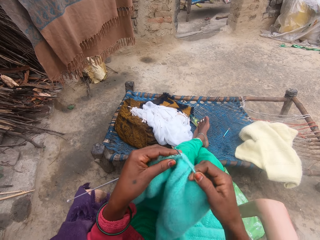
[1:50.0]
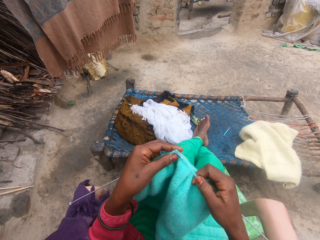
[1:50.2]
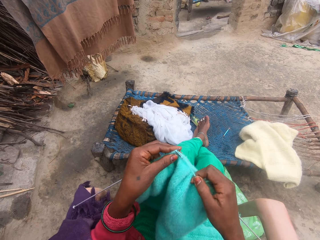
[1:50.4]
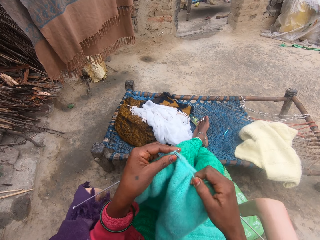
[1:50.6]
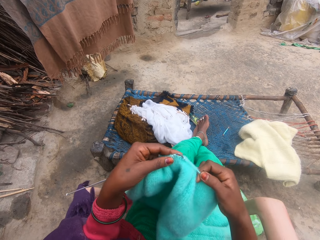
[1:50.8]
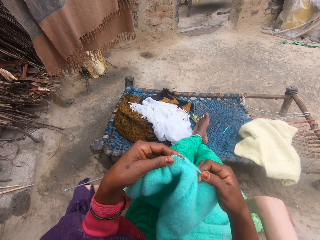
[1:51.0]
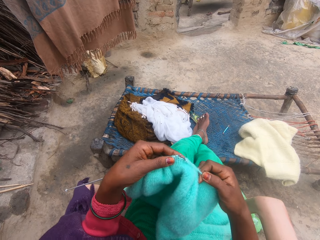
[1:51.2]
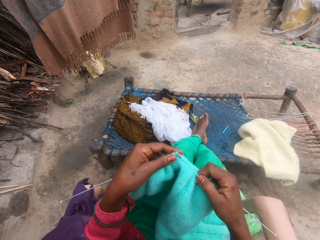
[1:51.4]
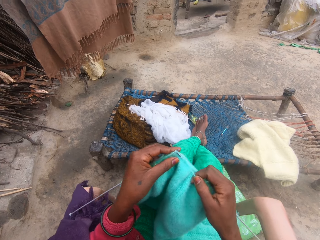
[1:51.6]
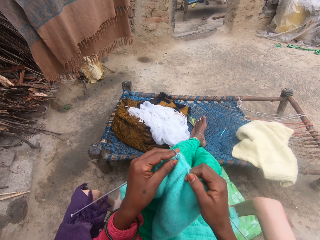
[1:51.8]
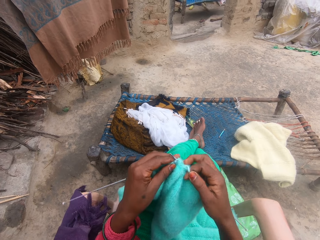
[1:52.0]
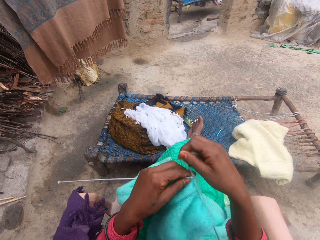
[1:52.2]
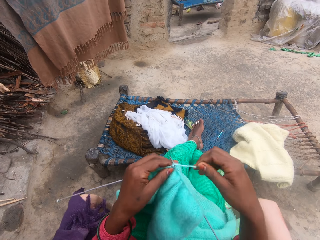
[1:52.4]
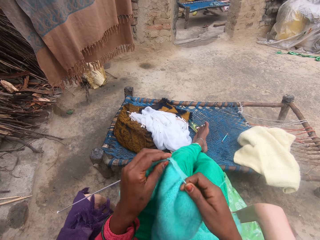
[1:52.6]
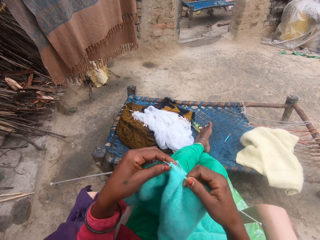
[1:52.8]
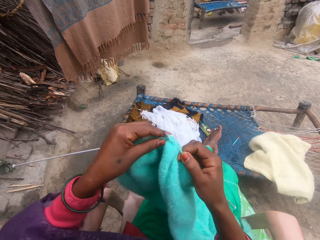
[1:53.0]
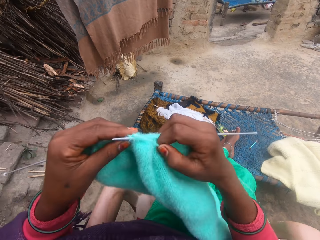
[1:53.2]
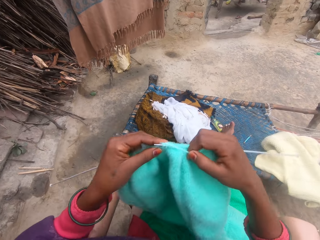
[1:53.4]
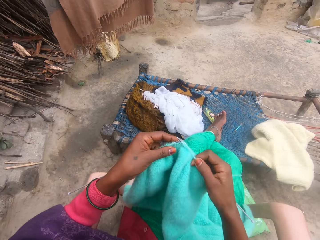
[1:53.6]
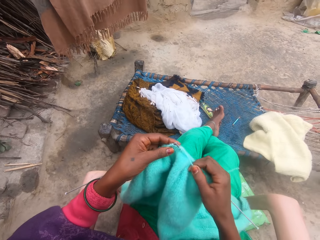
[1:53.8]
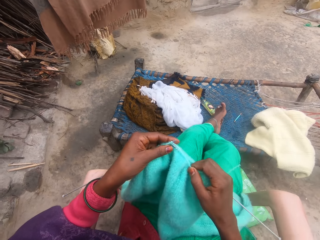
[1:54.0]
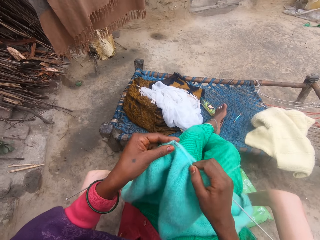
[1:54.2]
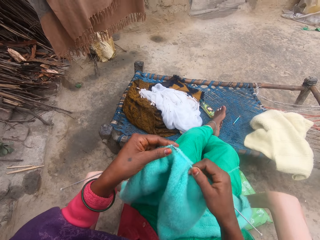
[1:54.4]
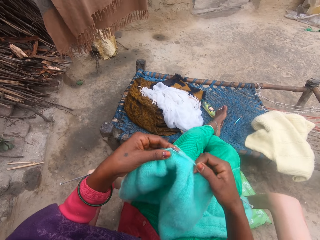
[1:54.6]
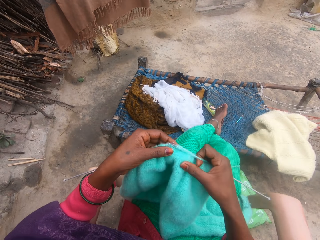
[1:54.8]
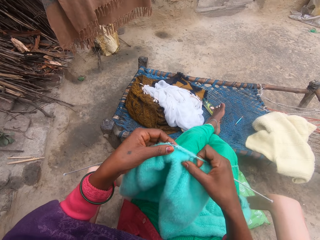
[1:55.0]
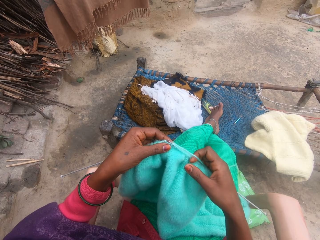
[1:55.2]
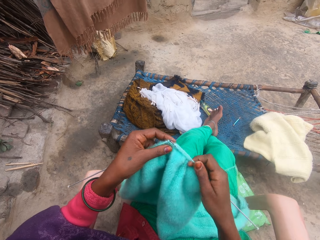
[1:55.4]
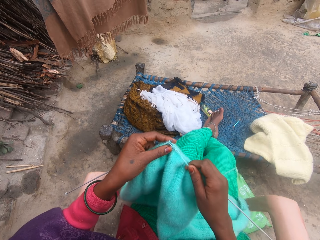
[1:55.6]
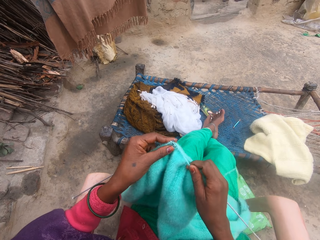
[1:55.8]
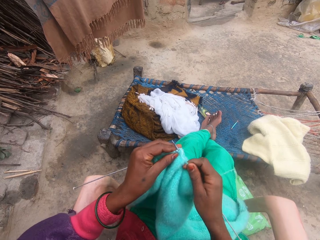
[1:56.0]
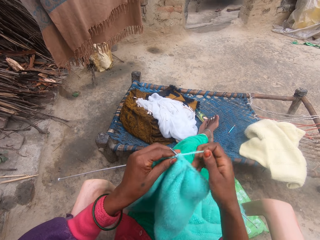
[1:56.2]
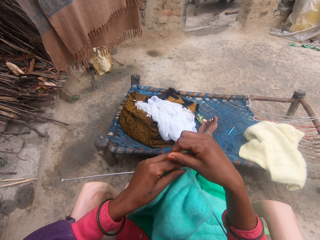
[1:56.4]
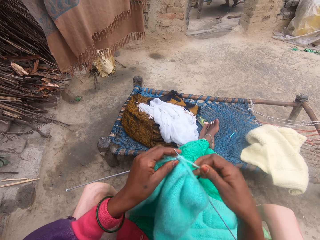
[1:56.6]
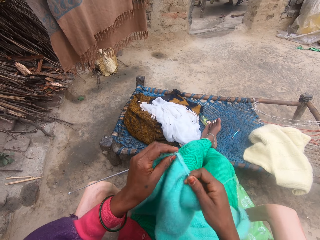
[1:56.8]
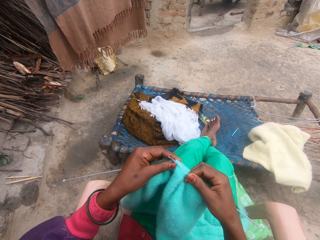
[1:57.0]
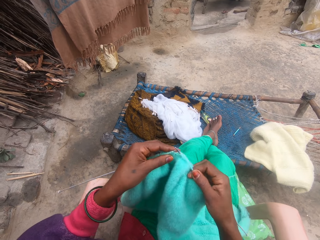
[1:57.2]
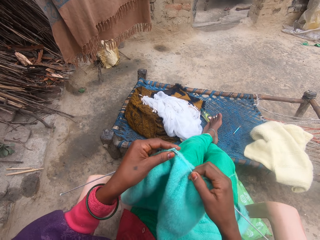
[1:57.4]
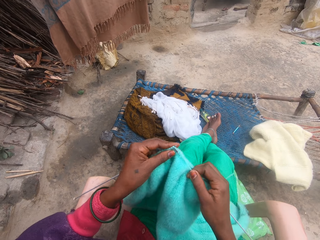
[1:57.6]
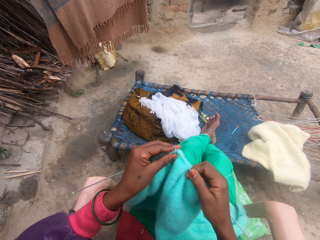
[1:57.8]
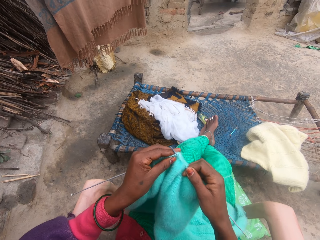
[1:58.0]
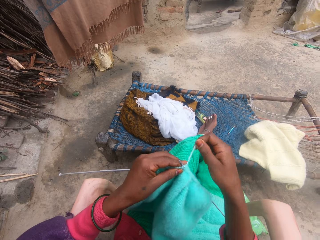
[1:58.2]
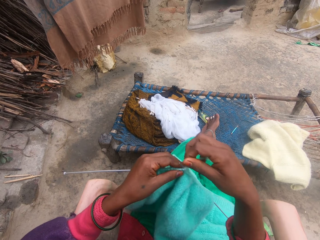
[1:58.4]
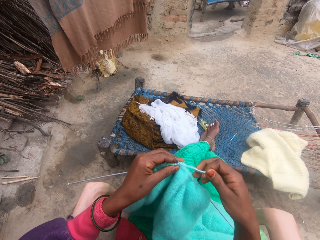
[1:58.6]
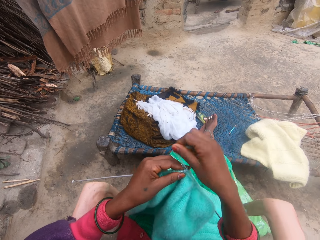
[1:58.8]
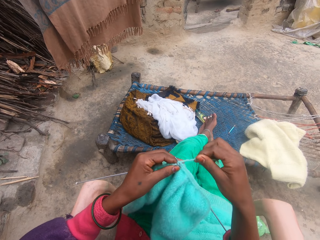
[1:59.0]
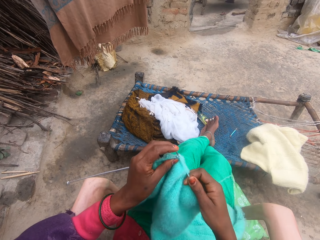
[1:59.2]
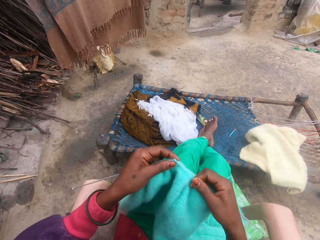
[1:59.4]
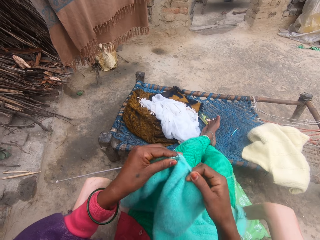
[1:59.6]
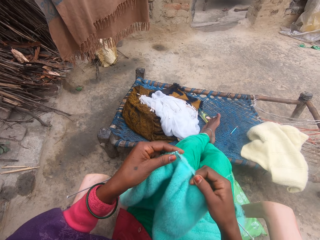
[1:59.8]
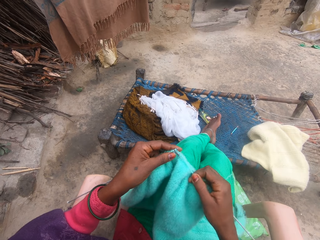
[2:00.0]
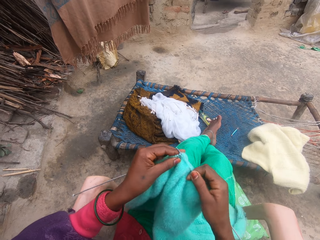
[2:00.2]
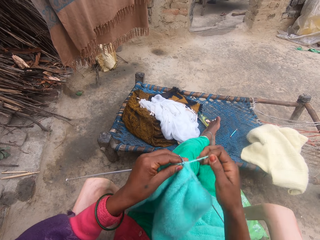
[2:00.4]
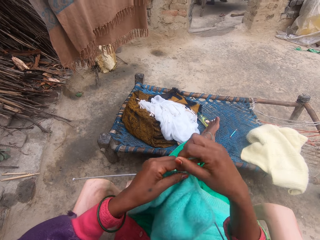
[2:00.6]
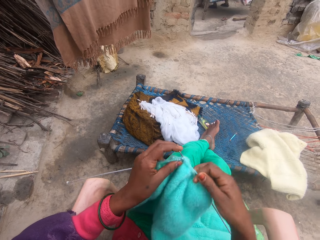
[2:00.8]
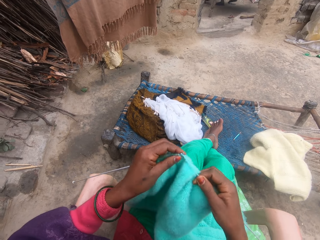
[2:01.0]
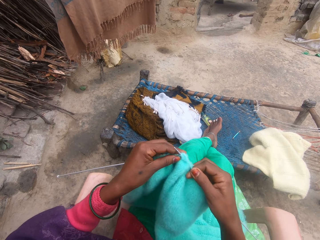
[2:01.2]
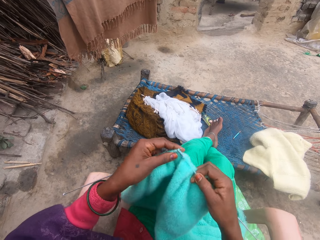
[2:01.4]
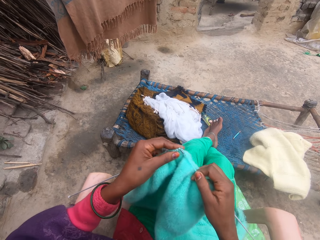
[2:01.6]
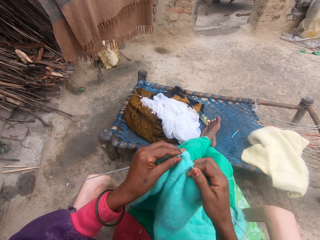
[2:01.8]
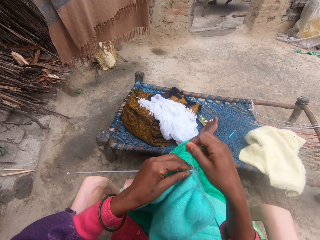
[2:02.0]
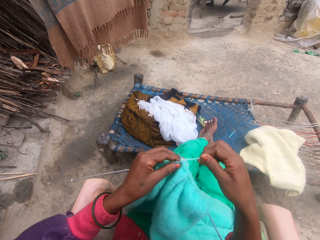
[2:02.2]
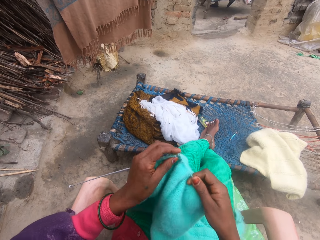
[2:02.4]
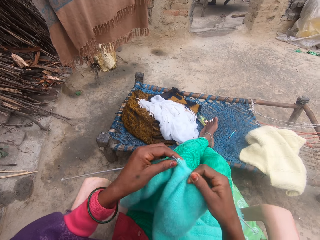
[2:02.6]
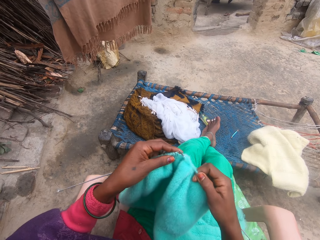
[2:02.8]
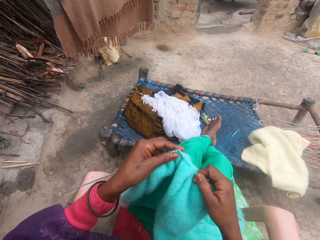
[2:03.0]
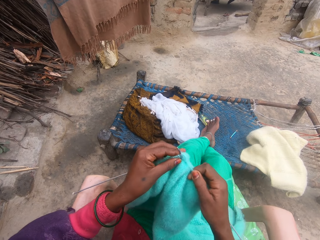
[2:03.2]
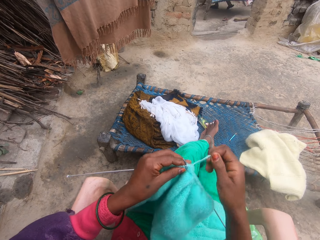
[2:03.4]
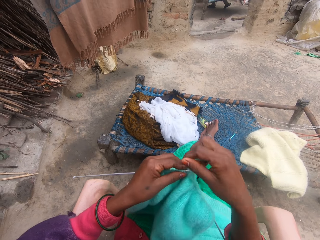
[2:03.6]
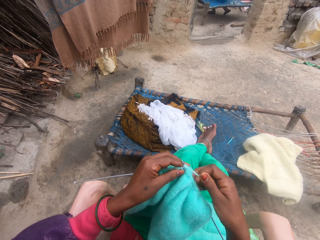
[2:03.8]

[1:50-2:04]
The camera wearer knits the yarn with the needle in her hands. She rolls the yarn on the needle. She knits the yarn with the needle in her hands. She rolls the yarn on the needle. She knits the yarn with the needle in her hands. She rolls the yarn on the needle. She knits the yarn with the needle in her hands. She rolls the yarn on the needle.

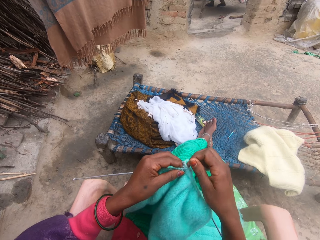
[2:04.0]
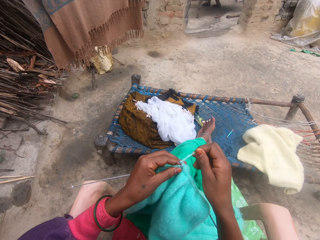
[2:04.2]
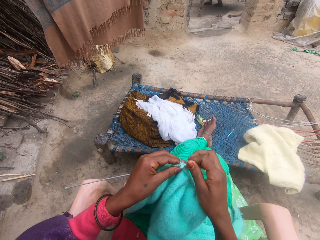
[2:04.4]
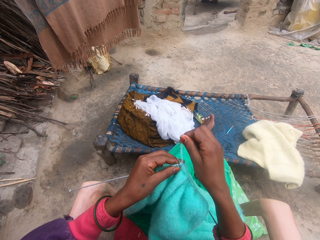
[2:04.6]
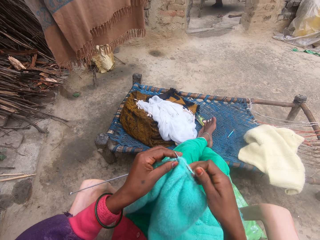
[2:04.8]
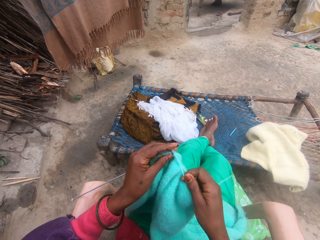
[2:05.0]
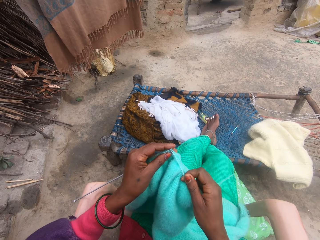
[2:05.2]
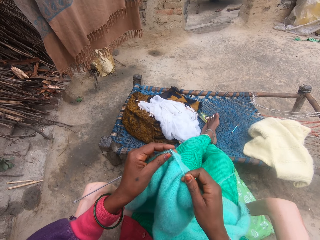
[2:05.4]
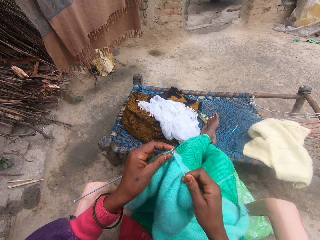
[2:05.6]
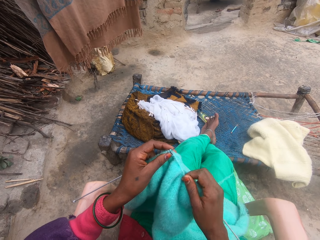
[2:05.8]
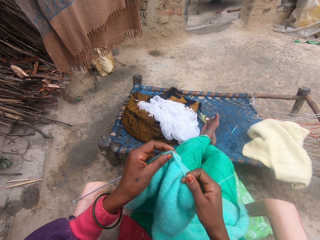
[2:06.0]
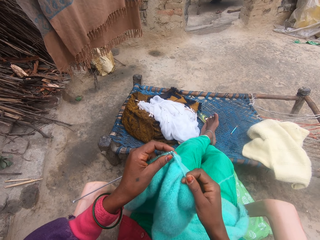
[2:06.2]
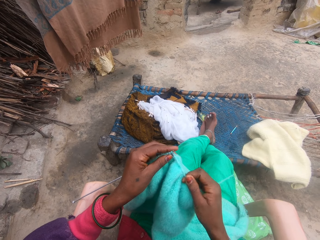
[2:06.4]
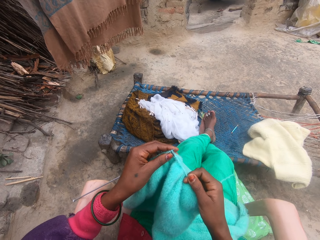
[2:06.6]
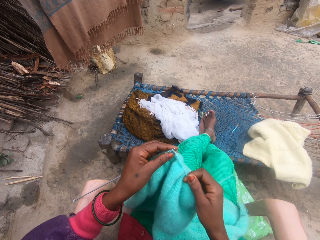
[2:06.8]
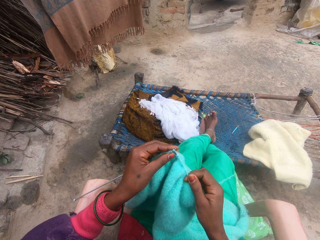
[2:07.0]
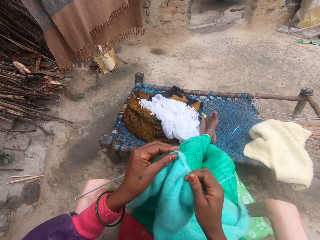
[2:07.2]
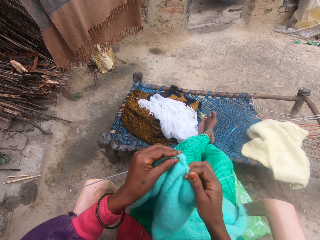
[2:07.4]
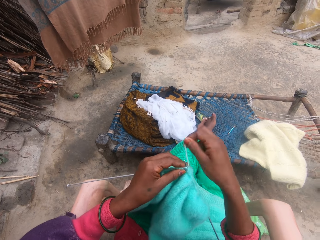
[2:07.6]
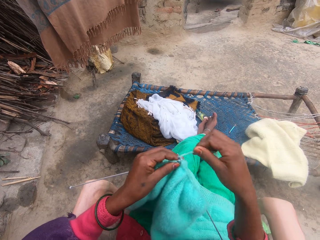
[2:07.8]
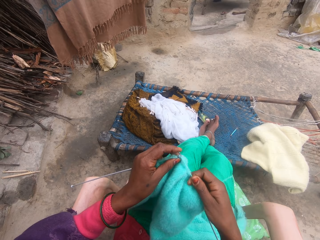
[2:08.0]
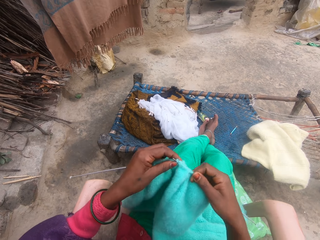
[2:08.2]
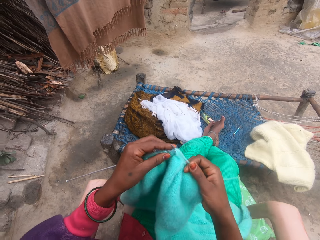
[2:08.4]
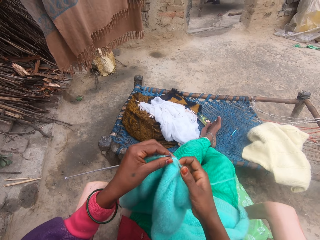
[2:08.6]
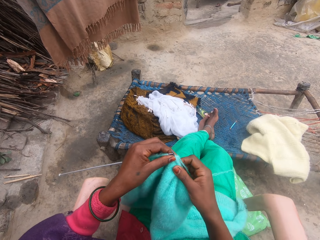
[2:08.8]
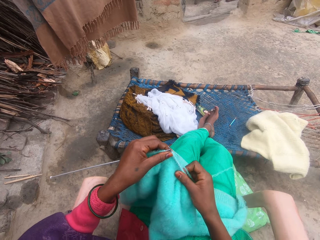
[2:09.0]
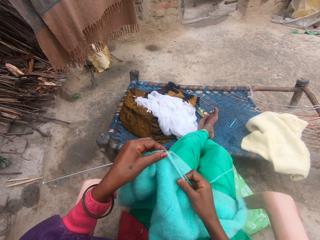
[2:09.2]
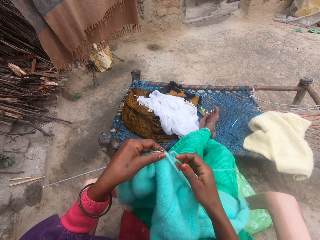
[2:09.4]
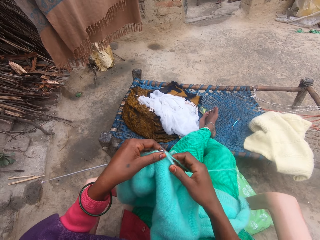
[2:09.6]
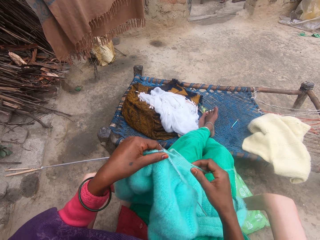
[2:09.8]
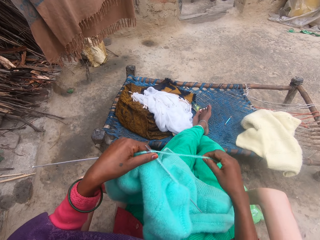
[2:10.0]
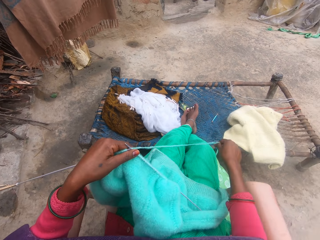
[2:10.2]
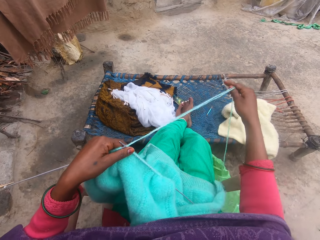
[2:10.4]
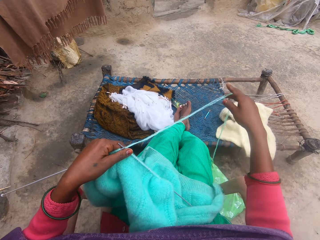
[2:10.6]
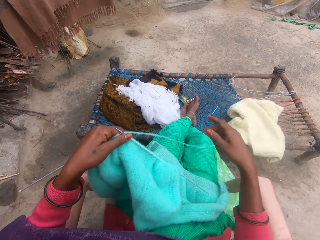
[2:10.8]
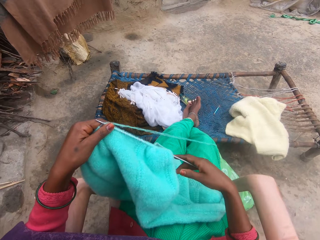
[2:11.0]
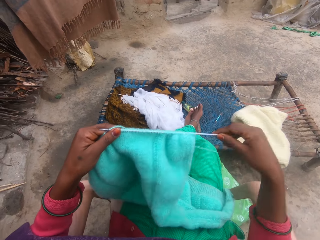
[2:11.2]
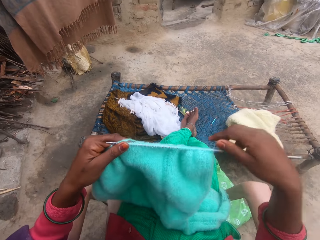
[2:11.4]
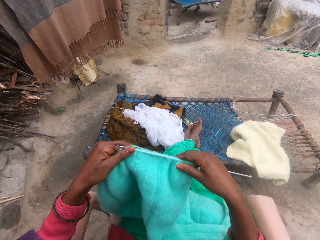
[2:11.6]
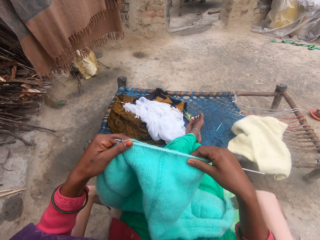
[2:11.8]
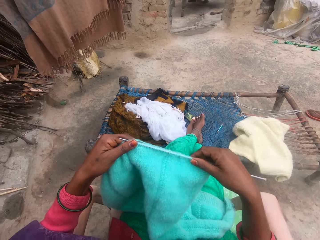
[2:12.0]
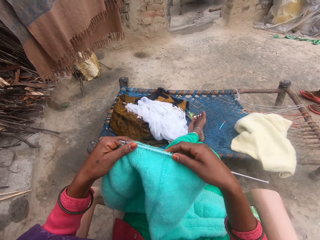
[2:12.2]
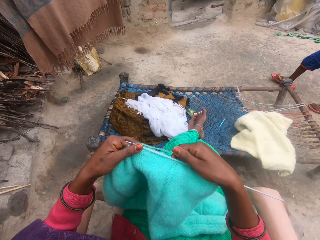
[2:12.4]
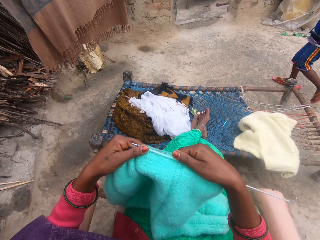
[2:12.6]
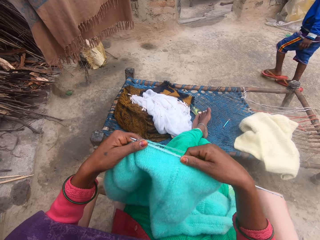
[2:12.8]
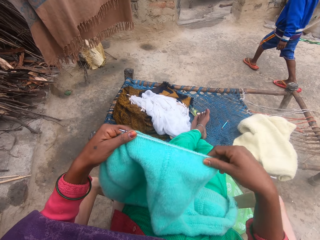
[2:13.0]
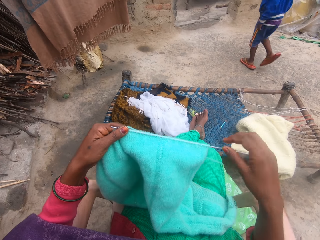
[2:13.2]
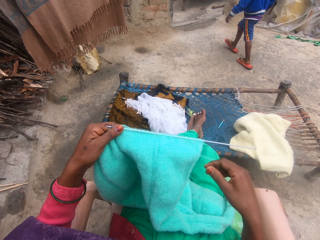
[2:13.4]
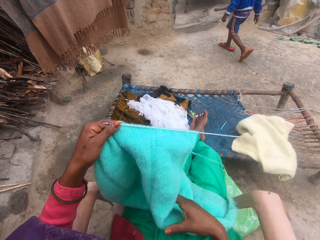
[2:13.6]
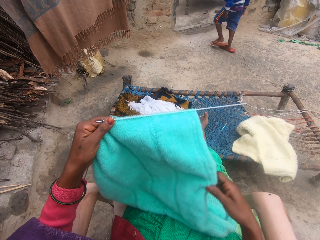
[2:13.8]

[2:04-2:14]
The camera wearer knits the yarn with the needle in her hands. She rolls the yarn on the needle. She knits the yarn with the needle in her hands. She stretches the yarn with her hands. She holds the thread. She adjusts the yarn in the needle.
